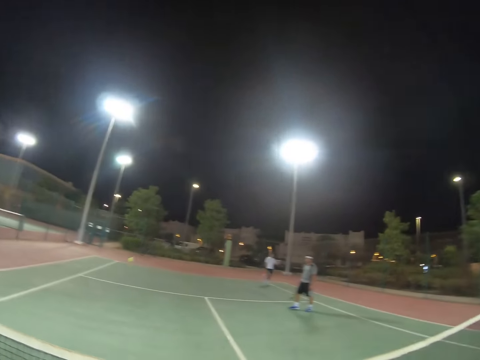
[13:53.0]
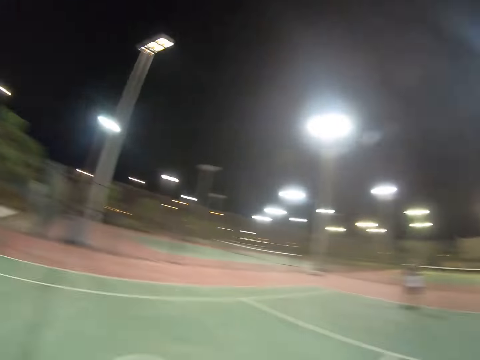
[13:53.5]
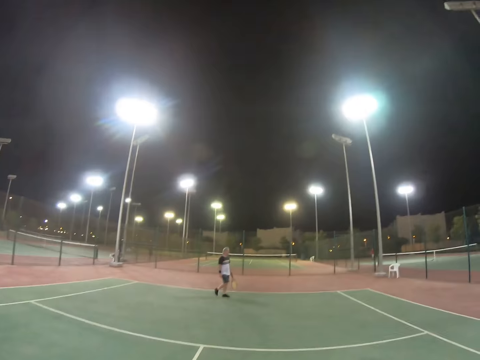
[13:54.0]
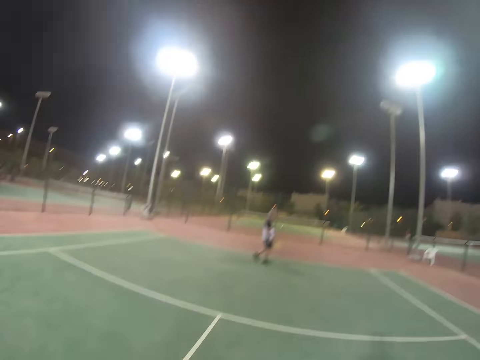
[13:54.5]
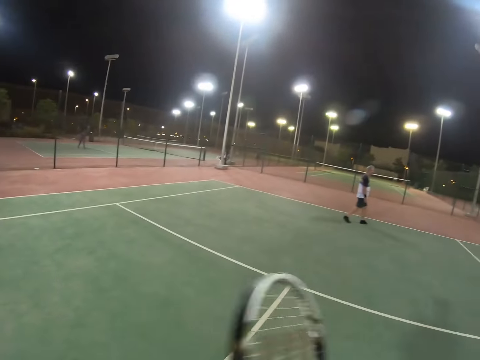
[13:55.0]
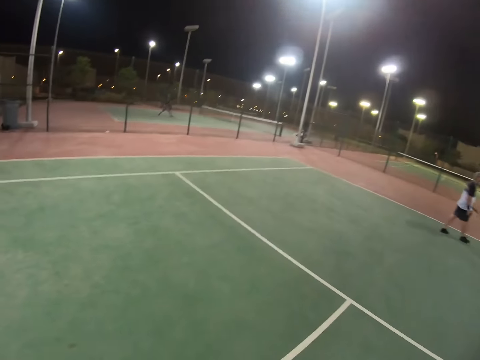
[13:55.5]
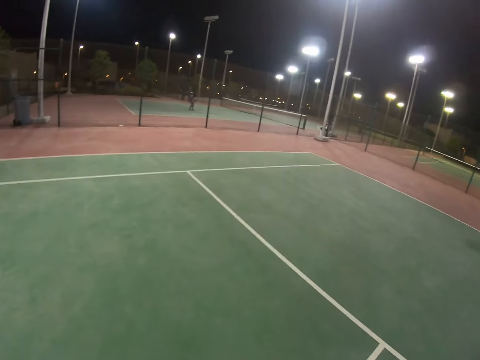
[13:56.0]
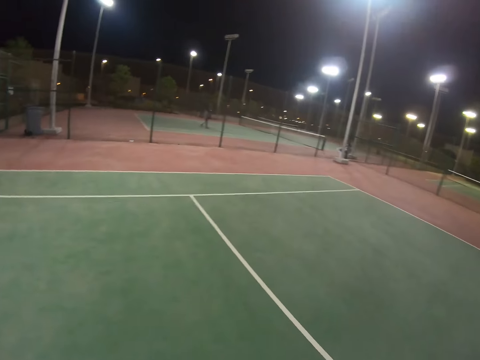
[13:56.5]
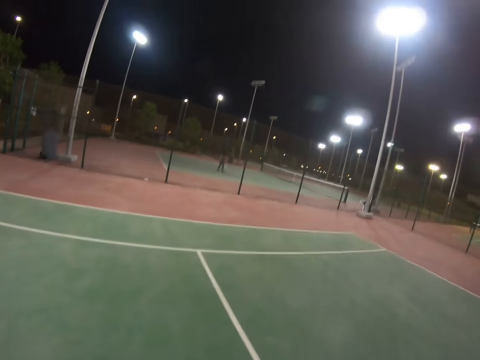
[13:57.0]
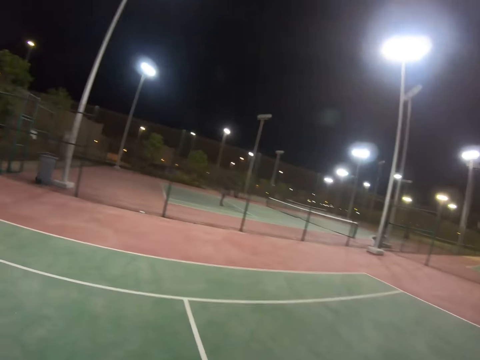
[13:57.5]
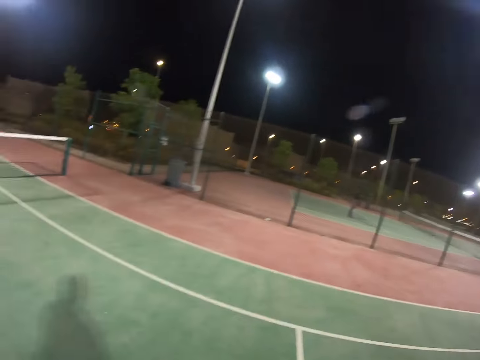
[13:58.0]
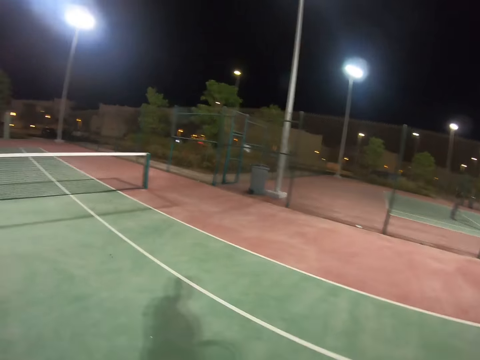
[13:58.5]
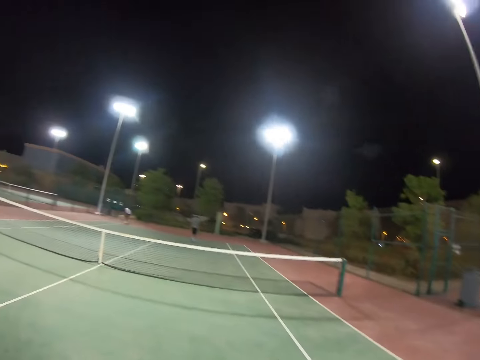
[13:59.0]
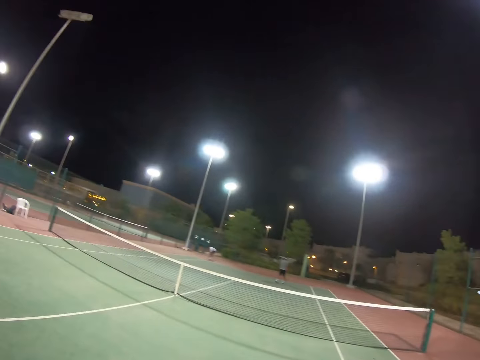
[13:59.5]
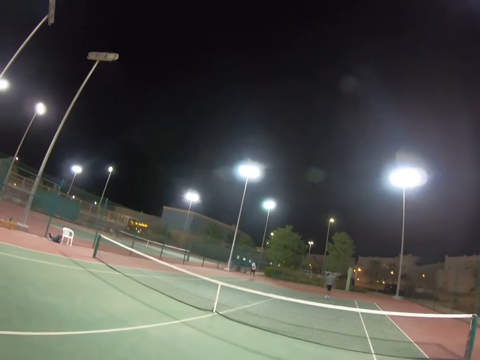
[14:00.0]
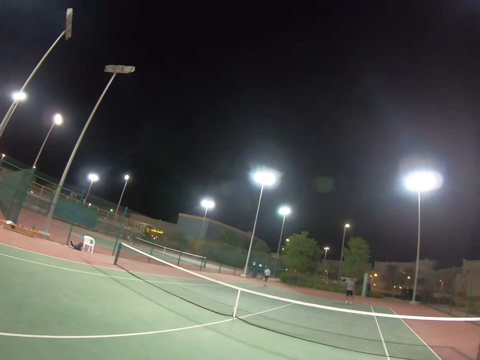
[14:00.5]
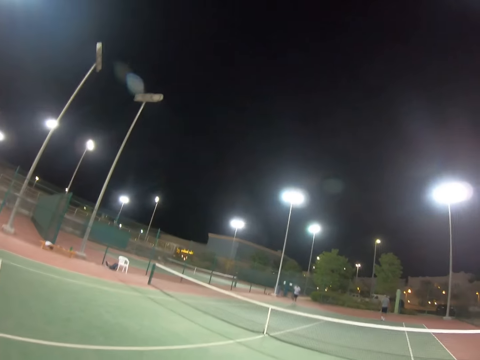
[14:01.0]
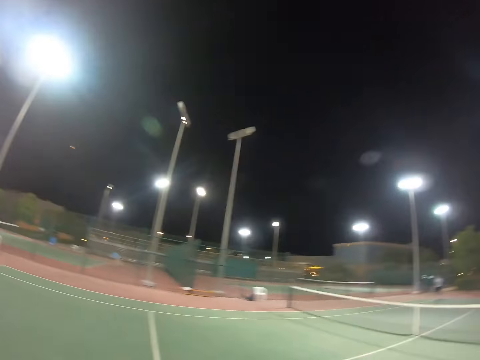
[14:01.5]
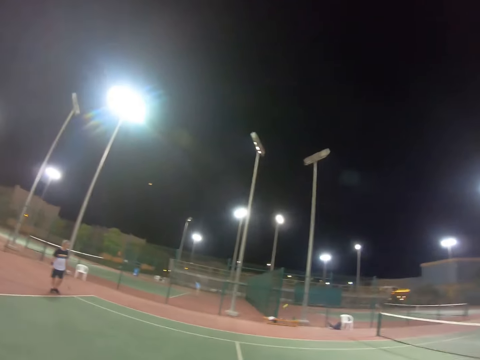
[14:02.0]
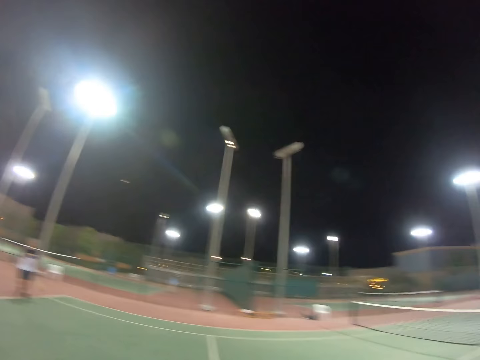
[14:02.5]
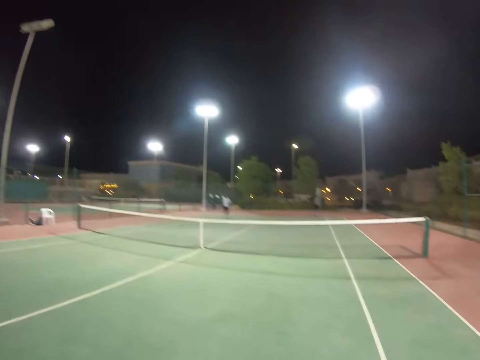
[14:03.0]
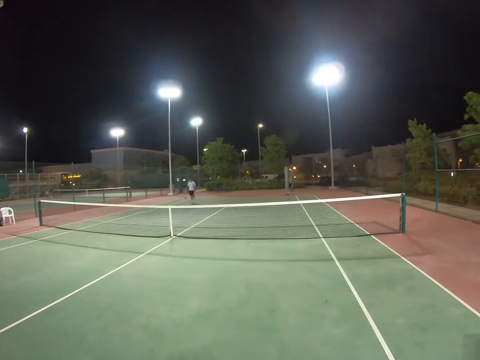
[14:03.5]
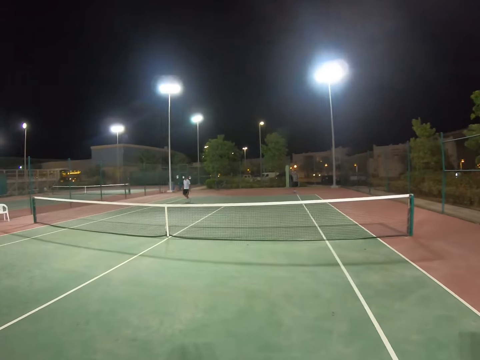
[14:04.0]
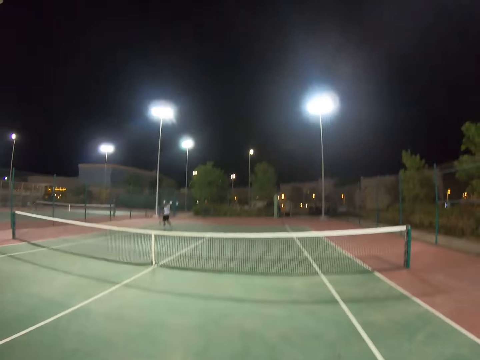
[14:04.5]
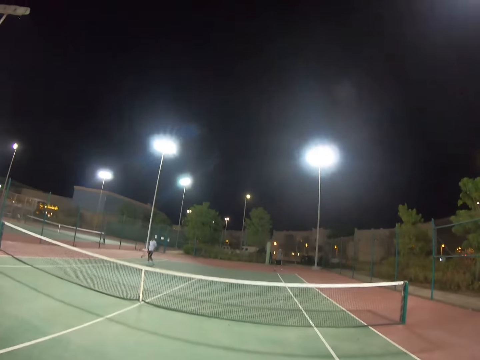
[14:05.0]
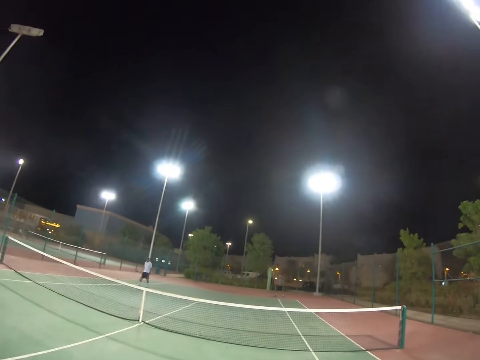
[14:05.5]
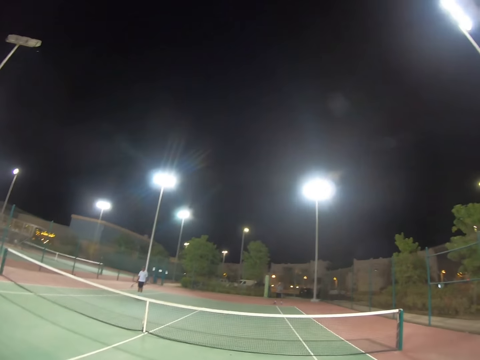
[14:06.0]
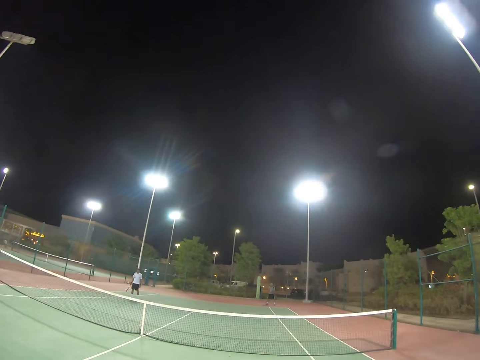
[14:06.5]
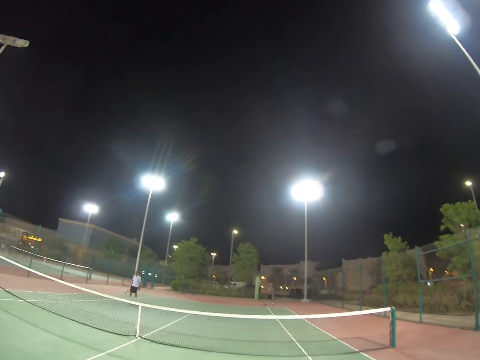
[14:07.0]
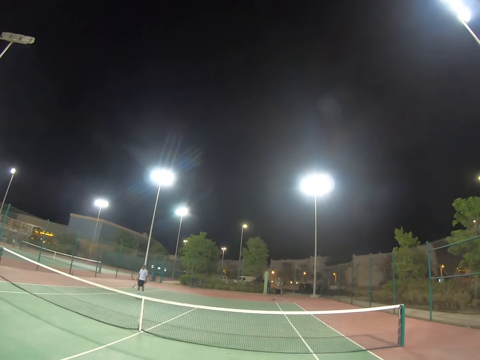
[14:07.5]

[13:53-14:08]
The camera wearer hits the ball. A man moves on the tennis field. The camera wearer raises the racket. They walk. Another man walks. A third man hits the ball. The first man moves on the tennis field. The third man walks. A person moves toward the ball.

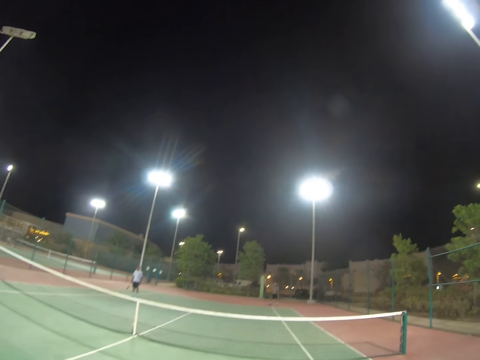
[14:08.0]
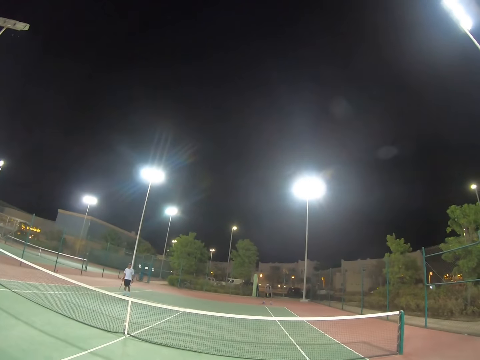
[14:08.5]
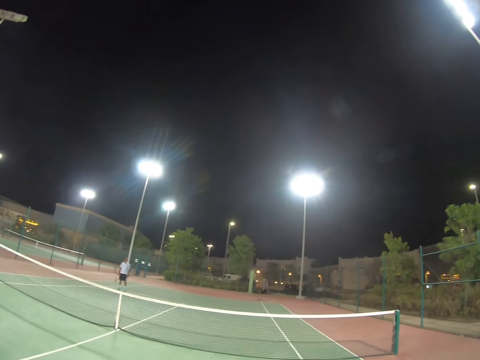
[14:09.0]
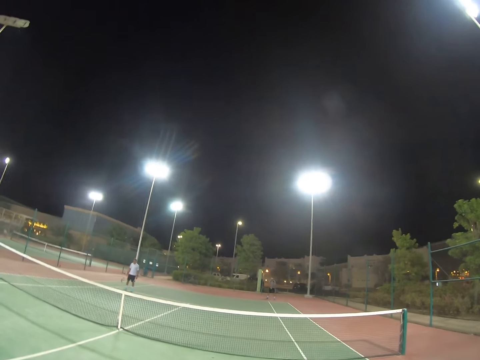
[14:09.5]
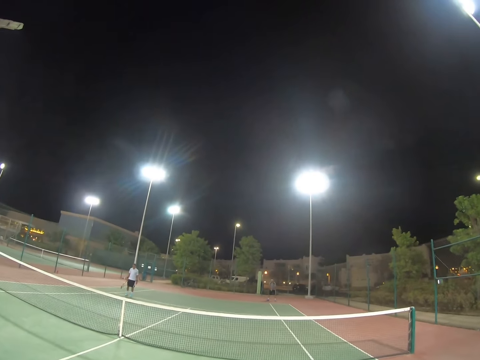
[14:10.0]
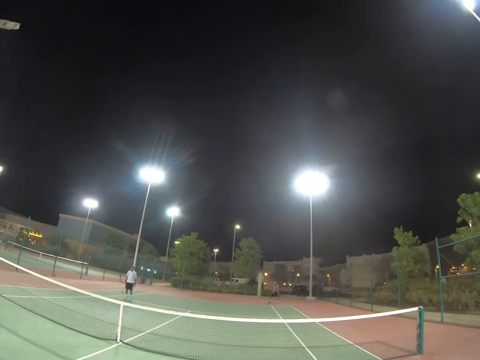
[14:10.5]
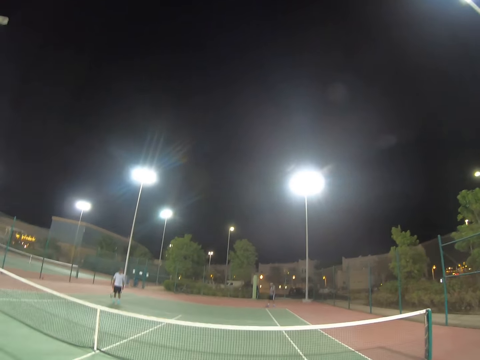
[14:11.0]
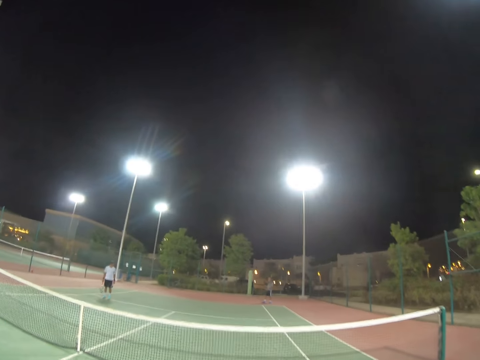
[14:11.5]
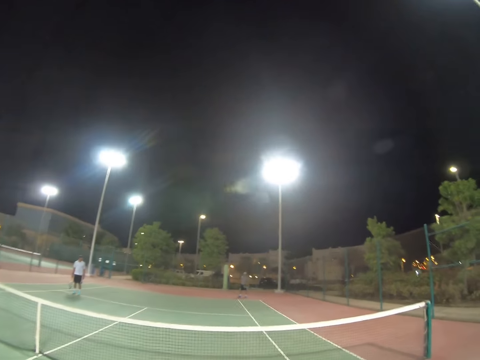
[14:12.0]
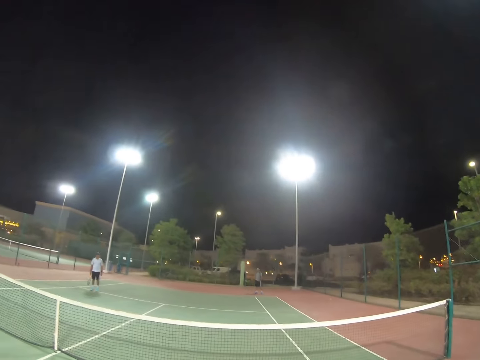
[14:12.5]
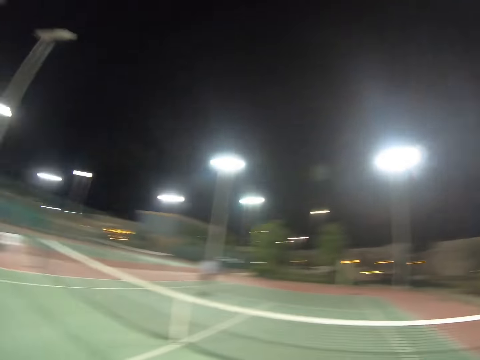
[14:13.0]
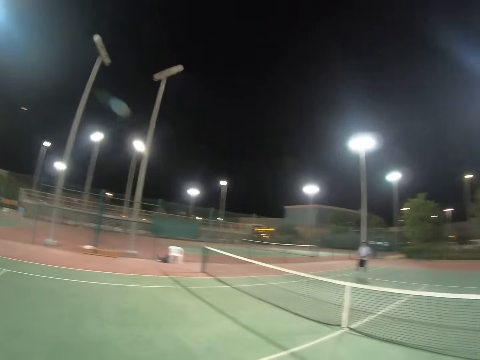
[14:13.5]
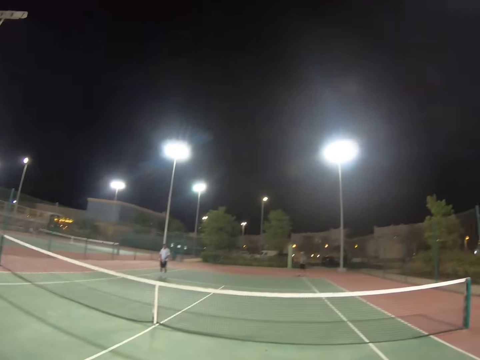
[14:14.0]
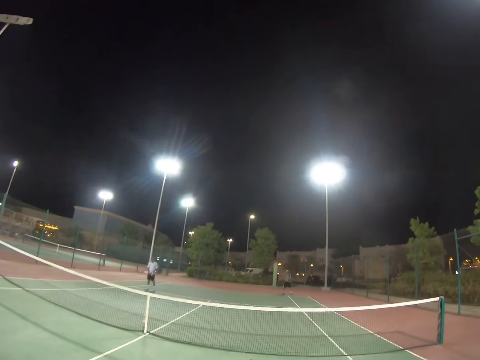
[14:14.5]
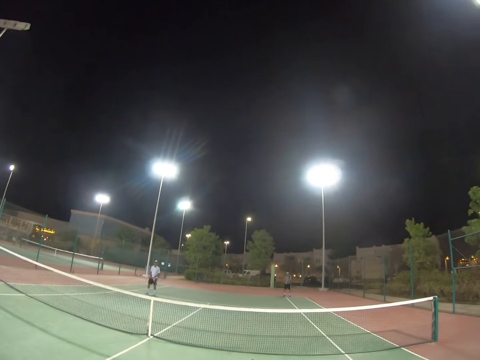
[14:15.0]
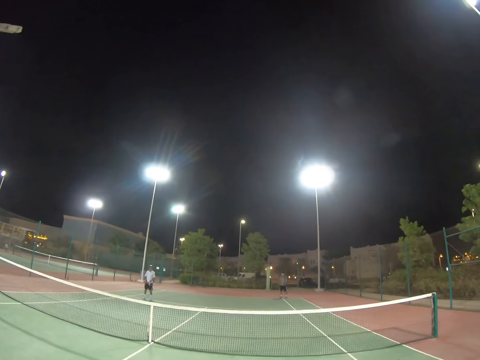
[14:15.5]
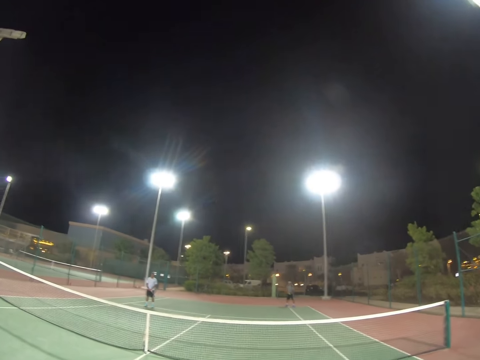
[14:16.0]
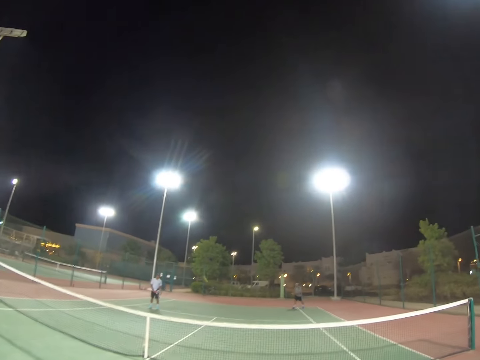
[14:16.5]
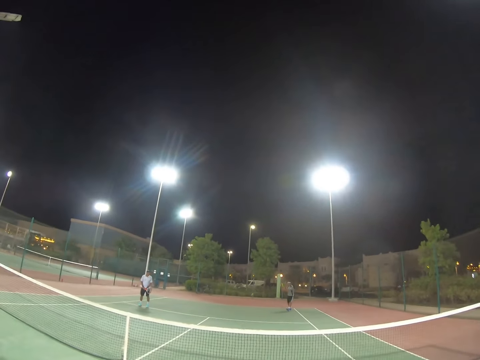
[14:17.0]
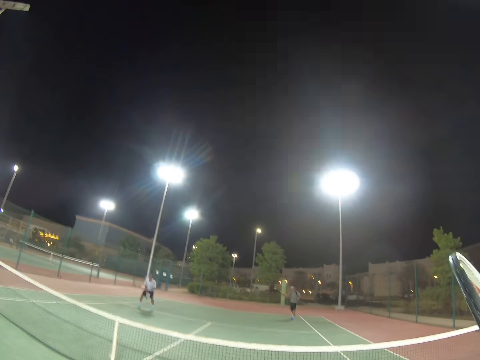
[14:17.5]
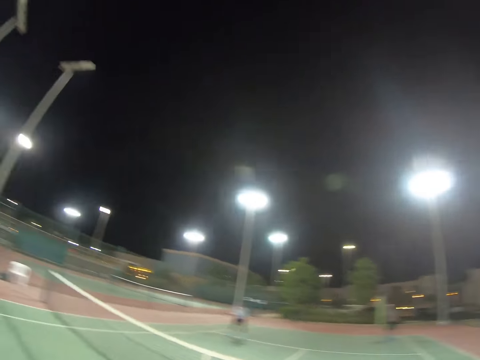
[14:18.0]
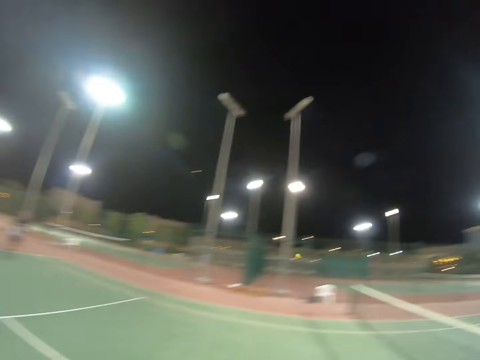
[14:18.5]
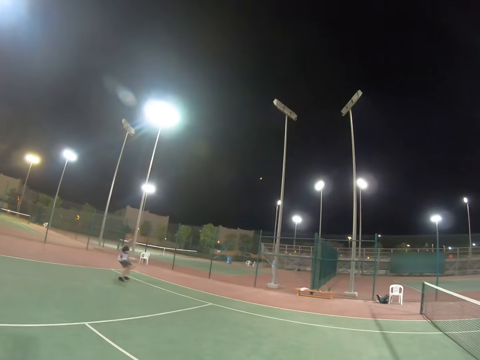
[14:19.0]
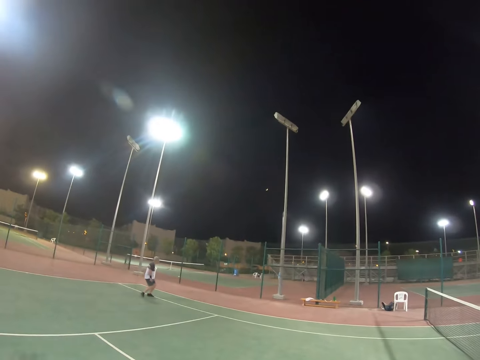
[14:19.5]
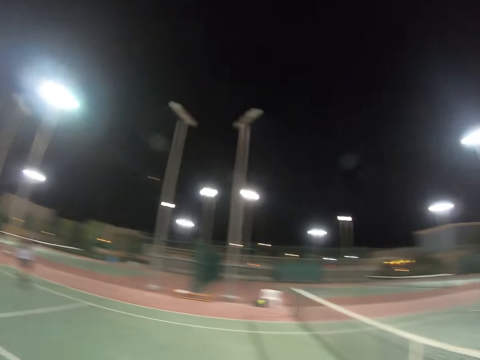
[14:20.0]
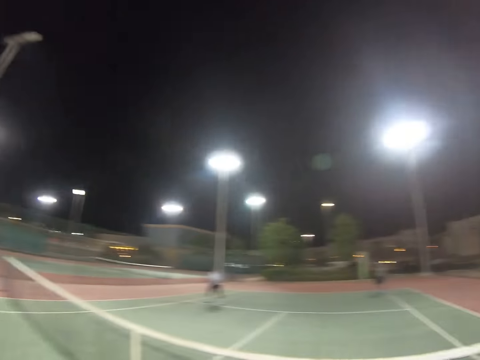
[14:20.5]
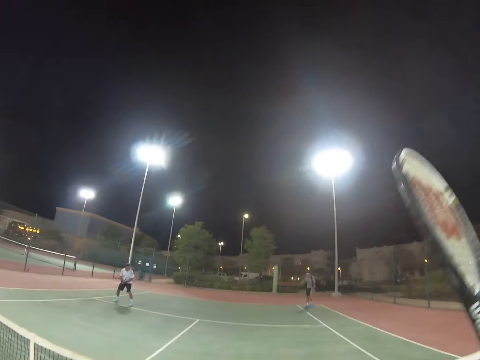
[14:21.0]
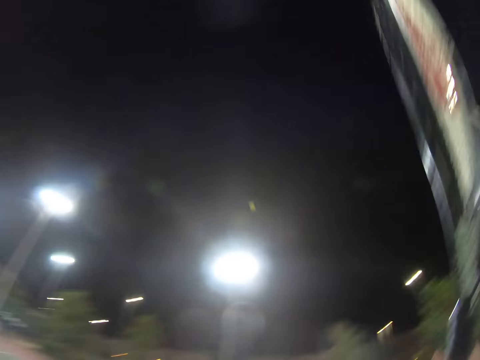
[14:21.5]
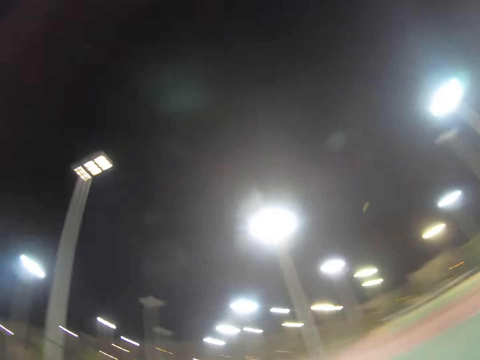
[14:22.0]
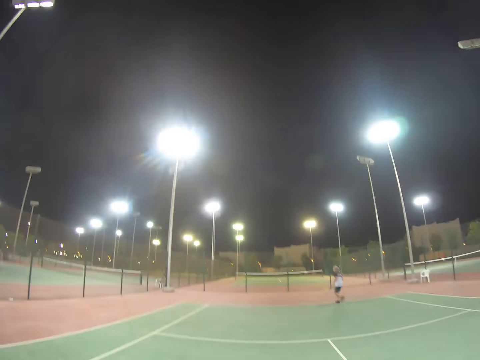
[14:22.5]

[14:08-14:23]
A man stops. Another man swings his racket. The camera wearer raises the racket. A person gets ready to take the ball. The second man hits the ball. A third man runs toward the ball. The third man hits the ball. The camera wearer raises the racket. The second man hits the ball.
